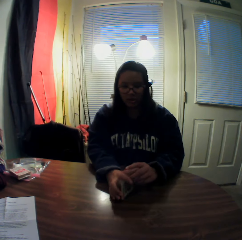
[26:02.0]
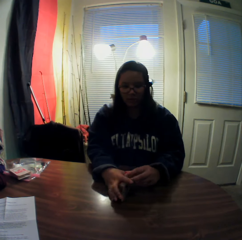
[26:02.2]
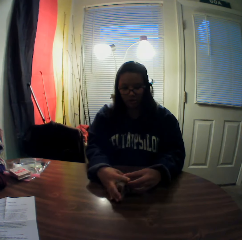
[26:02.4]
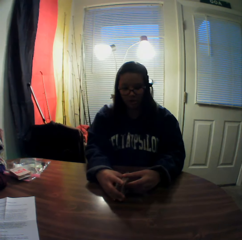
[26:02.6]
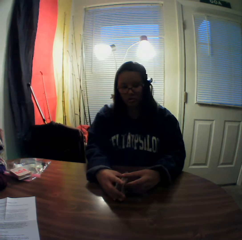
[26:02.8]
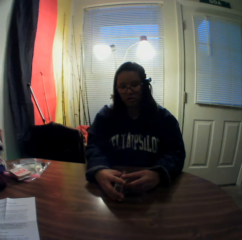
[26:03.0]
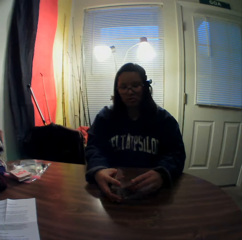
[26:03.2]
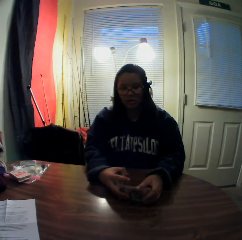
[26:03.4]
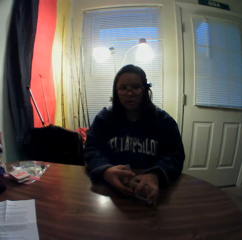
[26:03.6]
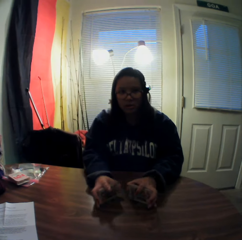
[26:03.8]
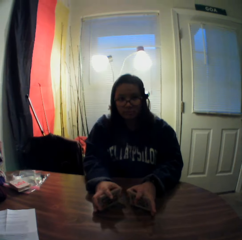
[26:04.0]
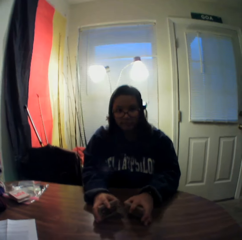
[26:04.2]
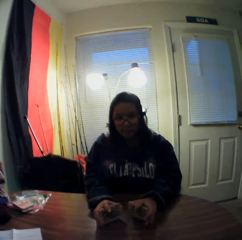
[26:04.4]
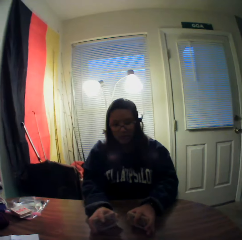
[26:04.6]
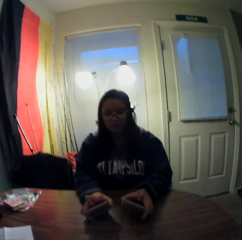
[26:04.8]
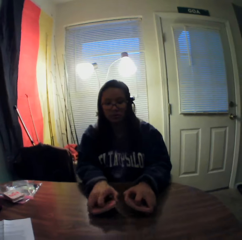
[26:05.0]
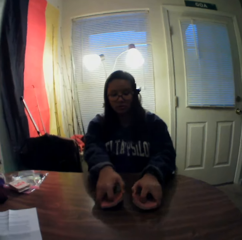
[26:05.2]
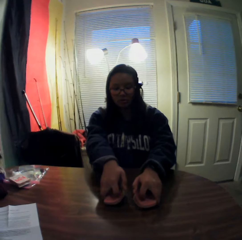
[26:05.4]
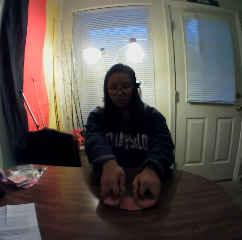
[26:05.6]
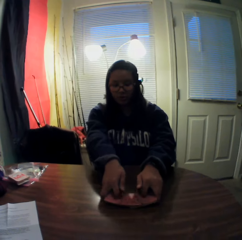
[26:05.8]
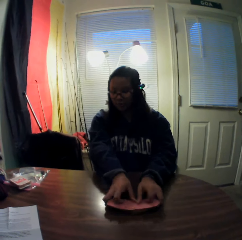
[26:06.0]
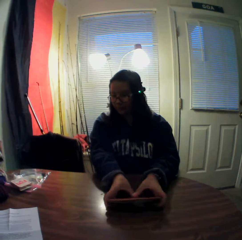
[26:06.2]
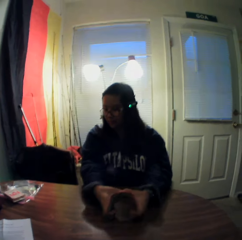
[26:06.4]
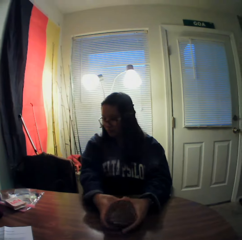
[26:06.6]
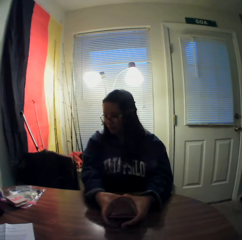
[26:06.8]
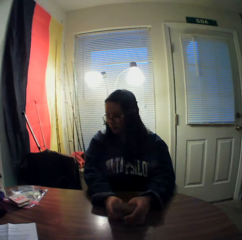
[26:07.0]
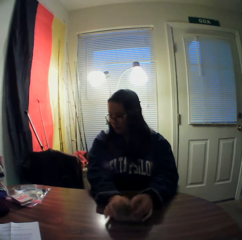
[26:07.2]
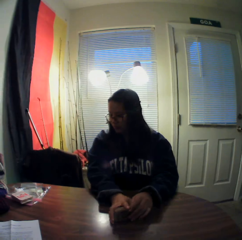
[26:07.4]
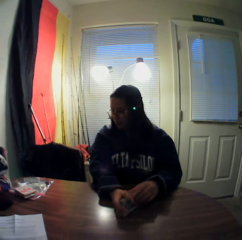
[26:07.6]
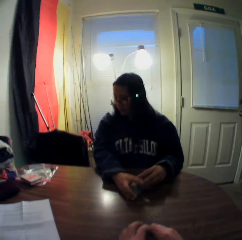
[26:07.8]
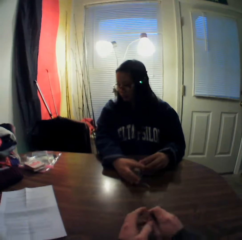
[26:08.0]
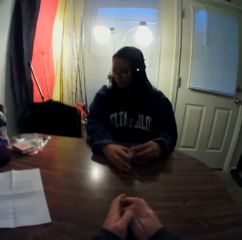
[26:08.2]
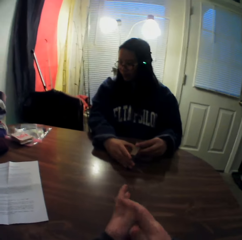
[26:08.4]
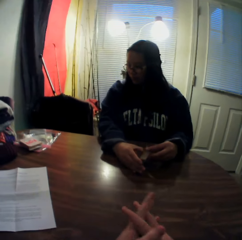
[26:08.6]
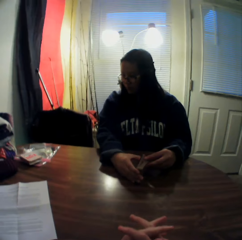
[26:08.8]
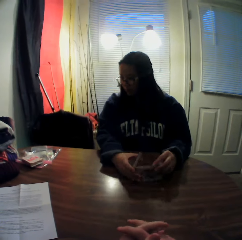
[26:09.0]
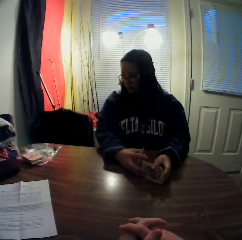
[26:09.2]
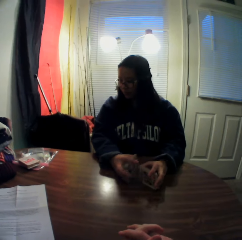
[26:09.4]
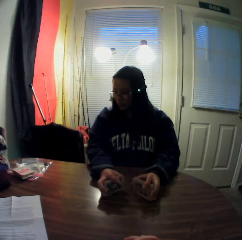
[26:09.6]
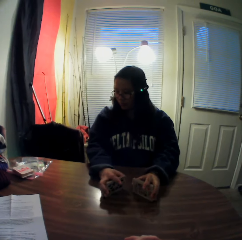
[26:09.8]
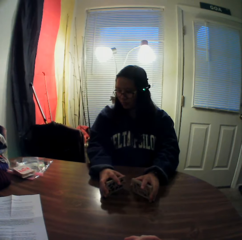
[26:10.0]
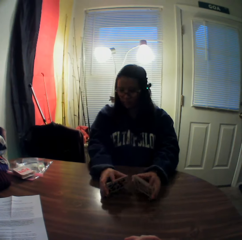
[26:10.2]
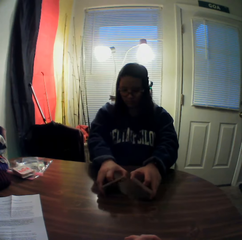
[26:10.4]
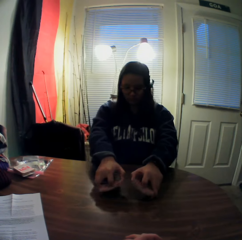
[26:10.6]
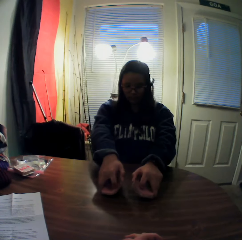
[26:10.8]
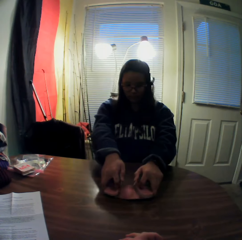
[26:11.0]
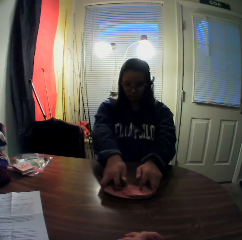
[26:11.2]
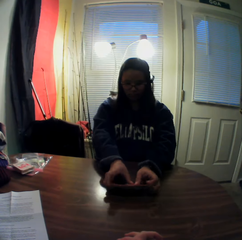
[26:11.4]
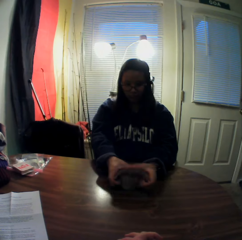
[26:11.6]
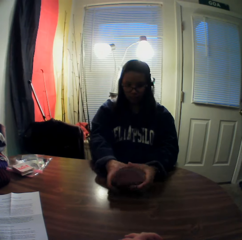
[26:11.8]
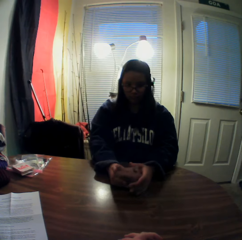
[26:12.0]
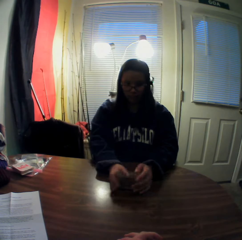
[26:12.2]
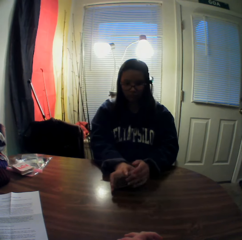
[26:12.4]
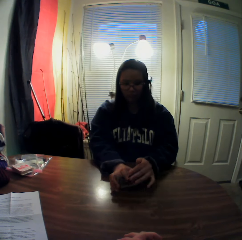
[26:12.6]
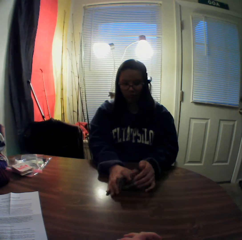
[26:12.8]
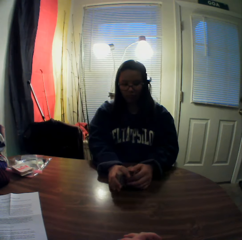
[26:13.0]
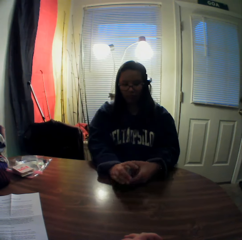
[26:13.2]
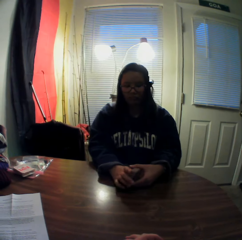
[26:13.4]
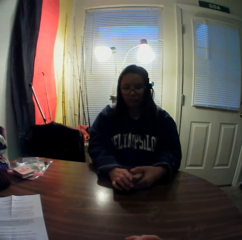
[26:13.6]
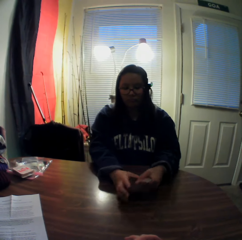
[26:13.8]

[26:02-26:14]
A woman picks some playing cards from the deck and shuffles the playing cards. The camera wearer places his hands on the table. The woman picks some playing cards from the deck and shuffles the playing cards.

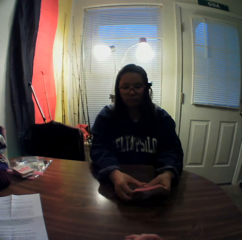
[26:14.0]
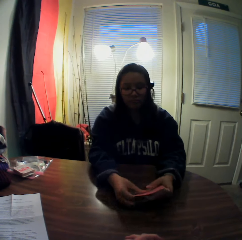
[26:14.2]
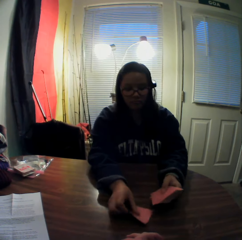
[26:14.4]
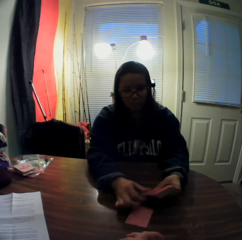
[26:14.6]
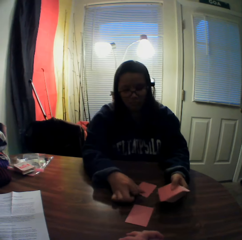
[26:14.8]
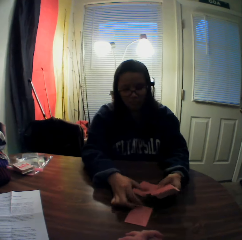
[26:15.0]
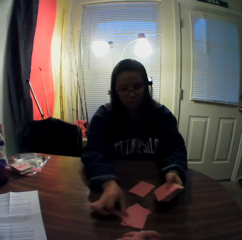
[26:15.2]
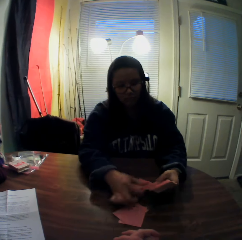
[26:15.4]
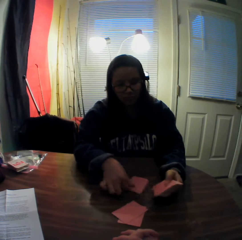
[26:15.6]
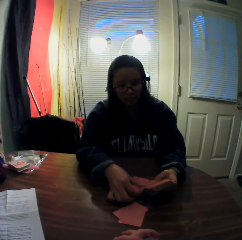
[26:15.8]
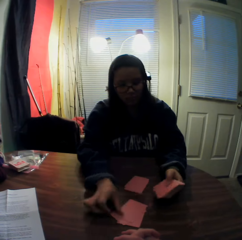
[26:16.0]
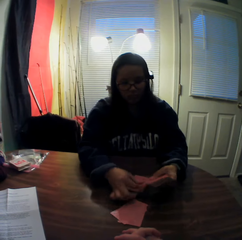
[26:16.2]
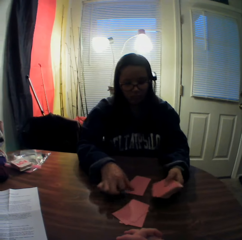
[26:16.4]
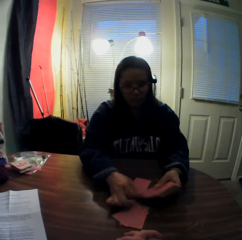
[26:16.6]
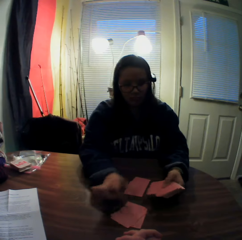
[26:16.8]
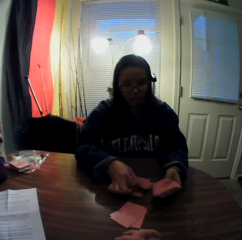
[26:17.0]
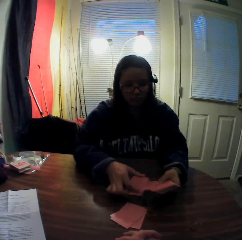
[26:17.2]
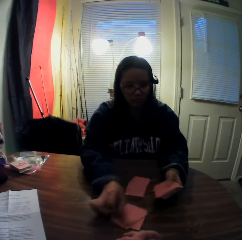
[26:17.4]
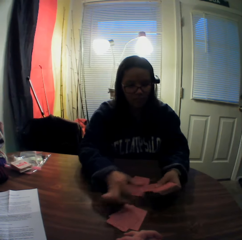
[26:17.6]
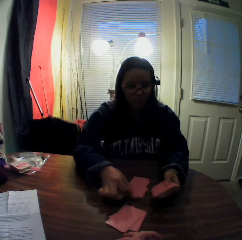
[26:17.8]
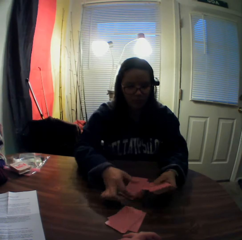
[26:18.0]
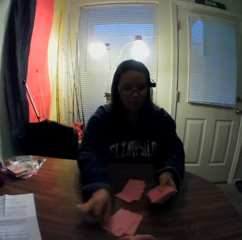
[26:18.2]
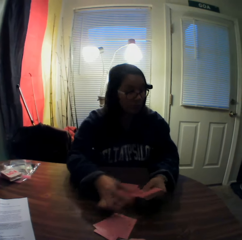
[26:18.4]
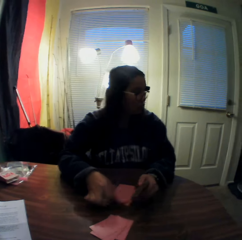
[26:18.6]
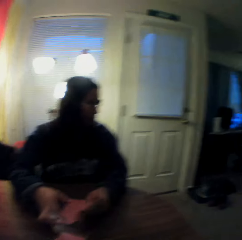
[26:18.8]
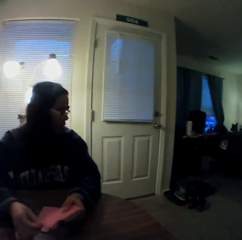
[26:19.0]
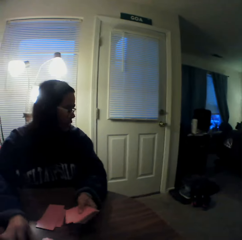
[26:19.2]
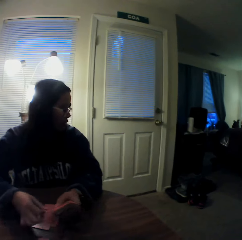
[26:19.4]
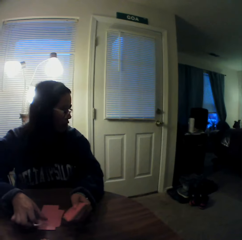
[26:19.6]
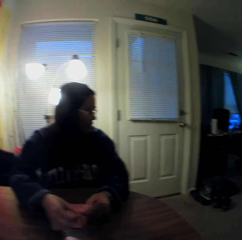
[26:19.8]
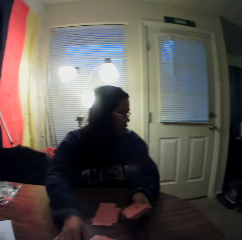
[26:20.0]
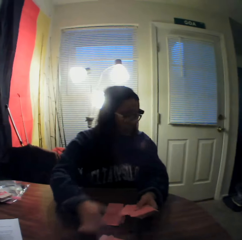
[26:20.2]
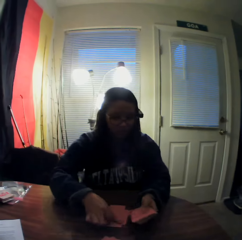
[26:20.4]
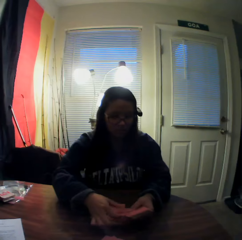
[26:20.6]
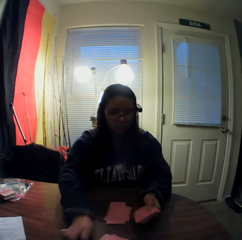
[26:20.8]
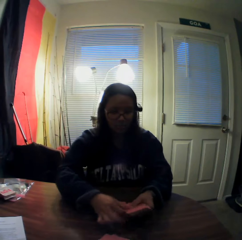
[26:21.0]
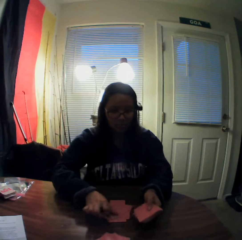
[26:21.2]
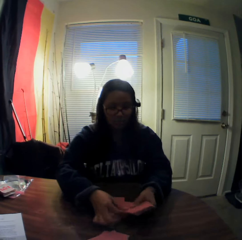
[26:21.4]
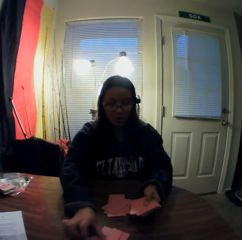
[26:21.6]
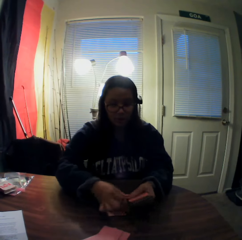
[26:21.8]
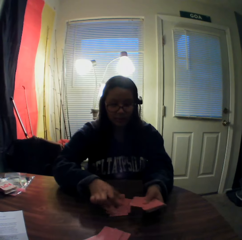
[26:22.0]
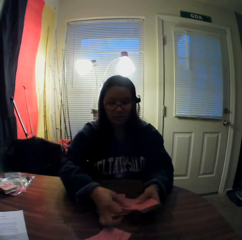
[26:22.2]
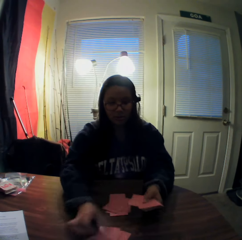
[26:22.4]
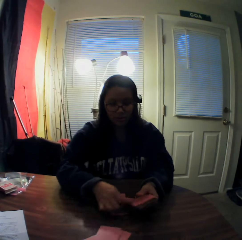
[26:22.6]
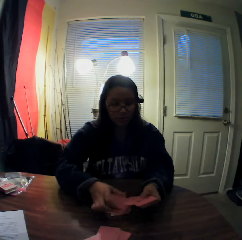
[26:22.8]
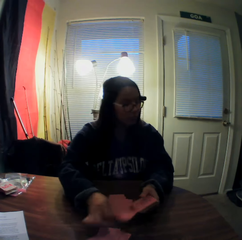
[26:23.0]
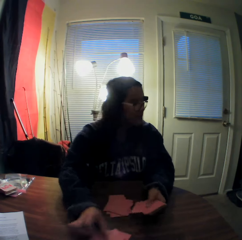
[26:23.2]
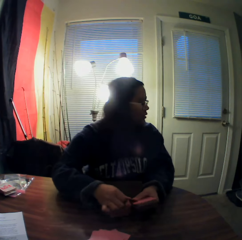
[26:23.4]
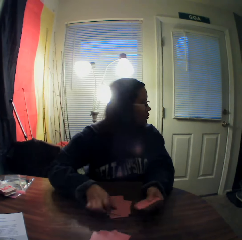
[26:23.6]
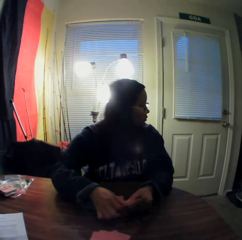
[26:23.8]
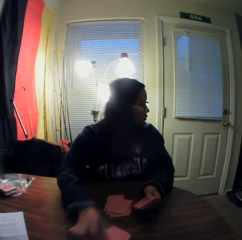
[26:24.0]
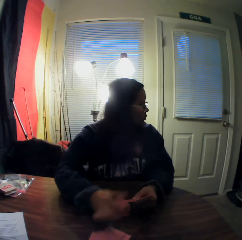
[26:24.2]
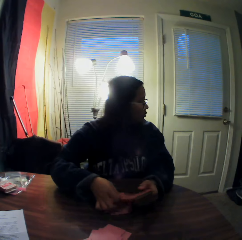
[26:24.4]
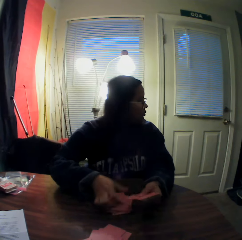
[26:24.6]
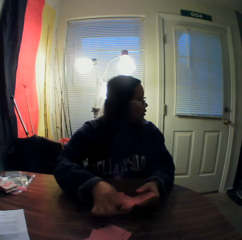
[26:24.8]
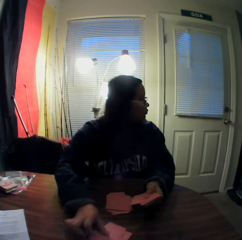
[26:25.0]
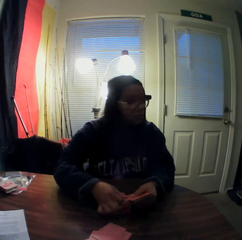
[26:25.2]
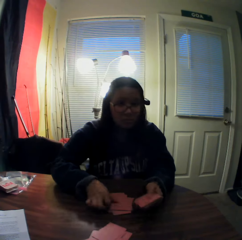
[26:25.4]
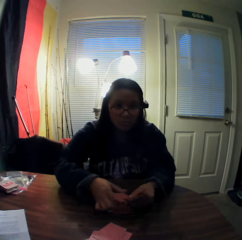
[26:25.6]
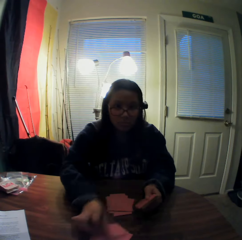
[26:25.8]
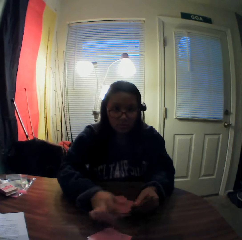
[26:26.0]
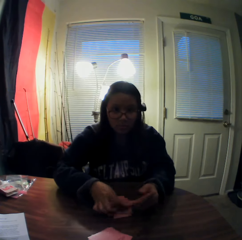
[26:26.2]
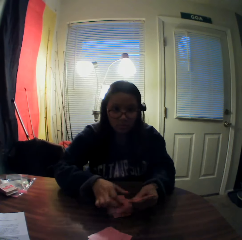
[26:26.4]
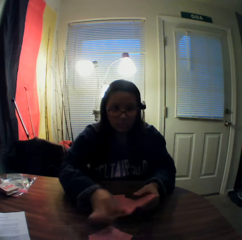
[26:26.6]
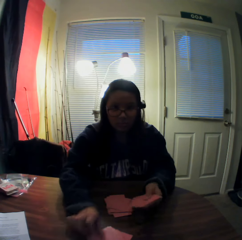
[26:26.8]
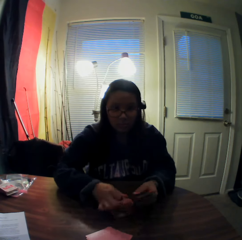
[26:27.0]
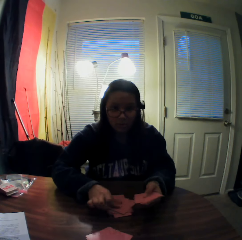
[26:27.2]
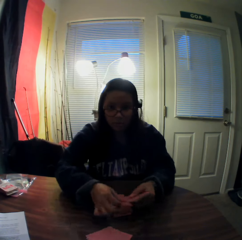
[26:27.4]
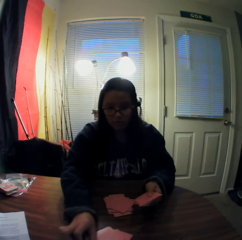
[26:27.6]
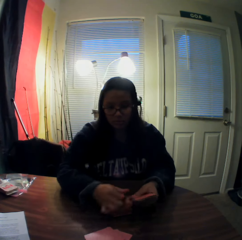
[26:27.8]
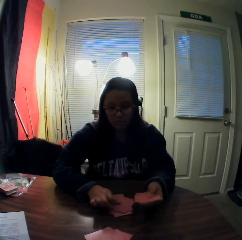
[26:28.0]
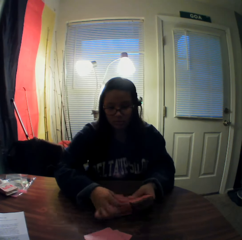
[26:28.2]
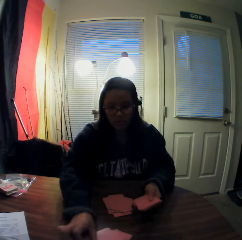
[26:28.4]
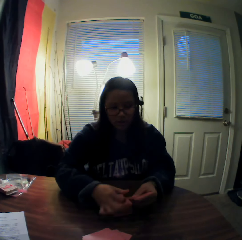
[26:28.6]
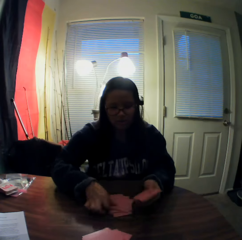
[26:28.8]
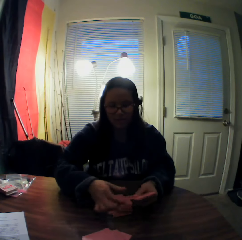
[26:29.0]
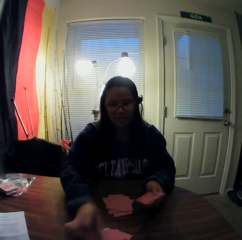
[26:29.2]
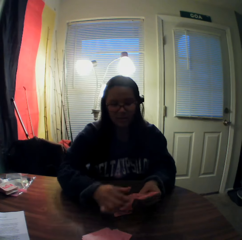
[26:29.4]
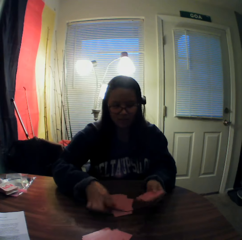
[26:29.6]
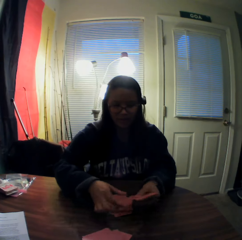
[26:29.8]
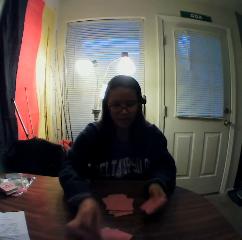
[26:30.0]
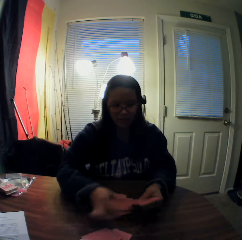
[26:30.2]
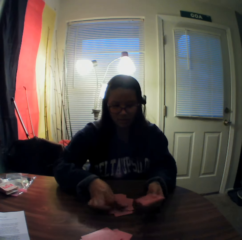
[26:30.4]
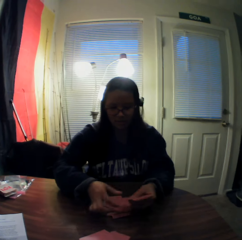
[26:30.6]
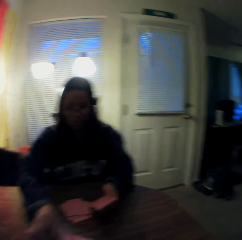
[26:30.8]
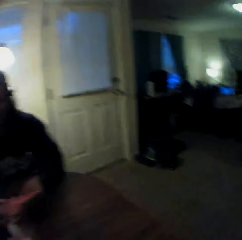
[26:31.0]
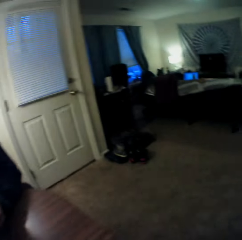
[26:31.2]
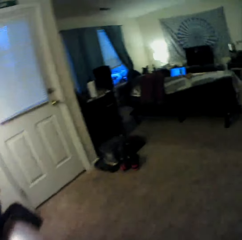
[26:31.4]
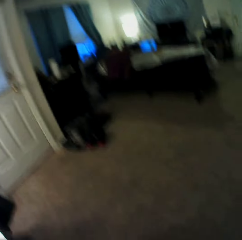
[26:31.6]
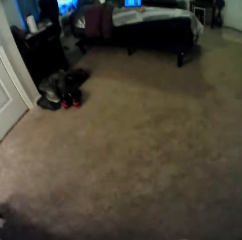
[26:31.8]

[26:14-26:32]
A woman holds the playing cards. The woman shares the cards into two parts on the table. The woman repeatedly picks a playing card and puts the playing card on the table. The camera wearer walks around the room.
